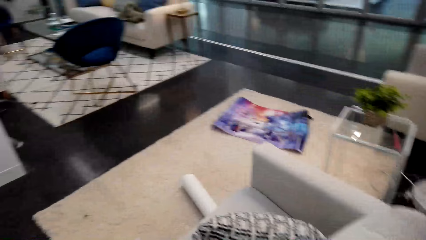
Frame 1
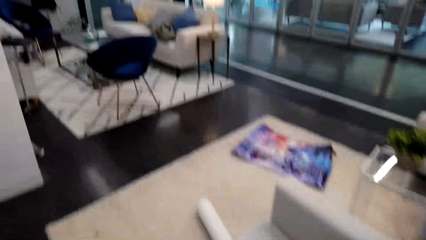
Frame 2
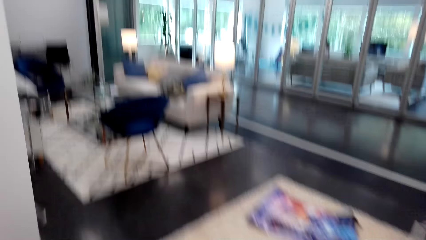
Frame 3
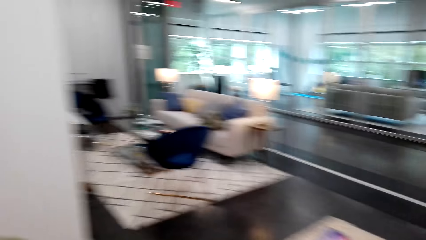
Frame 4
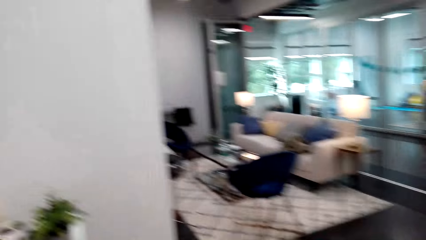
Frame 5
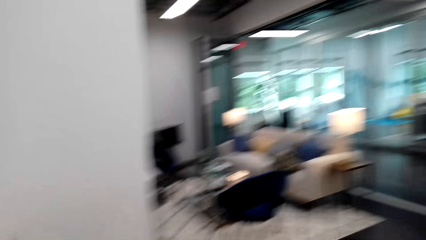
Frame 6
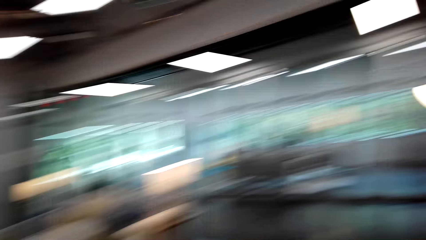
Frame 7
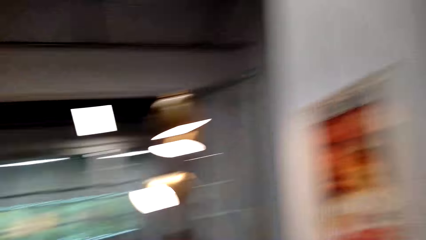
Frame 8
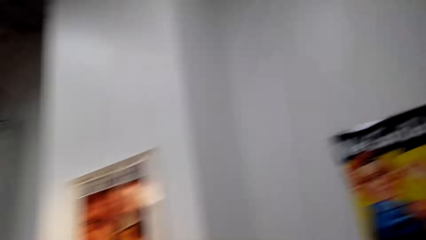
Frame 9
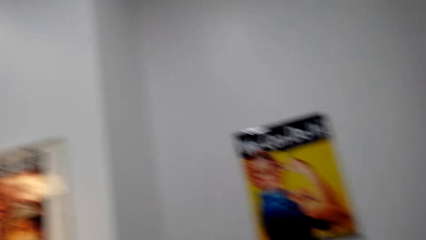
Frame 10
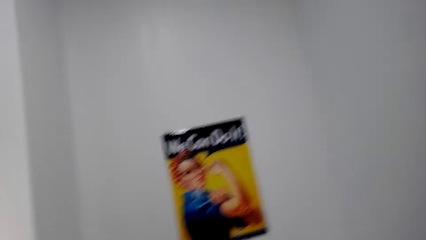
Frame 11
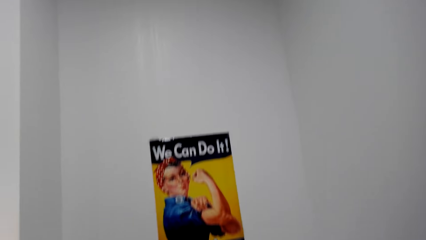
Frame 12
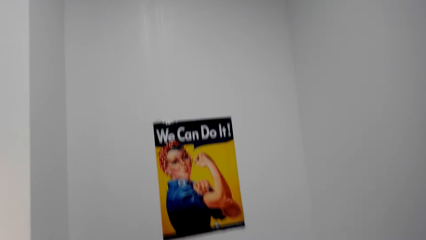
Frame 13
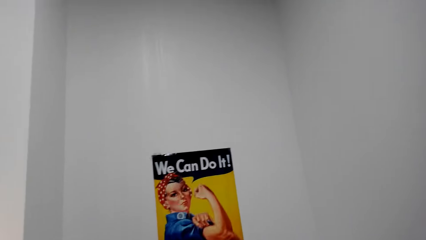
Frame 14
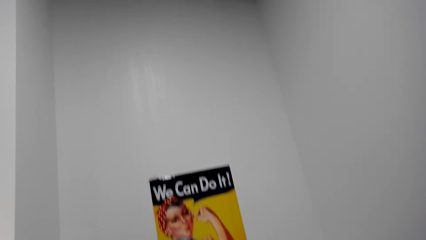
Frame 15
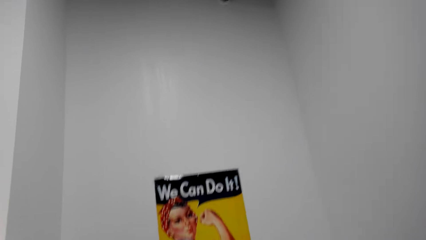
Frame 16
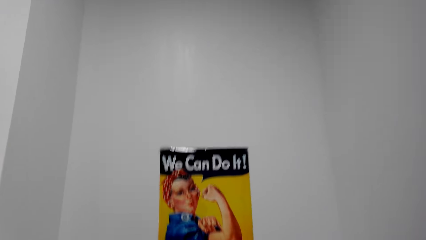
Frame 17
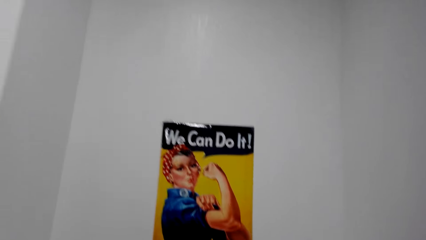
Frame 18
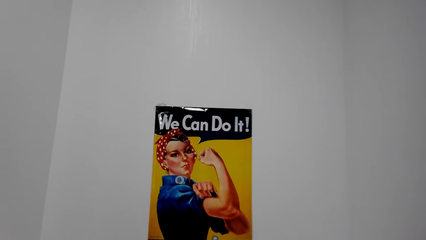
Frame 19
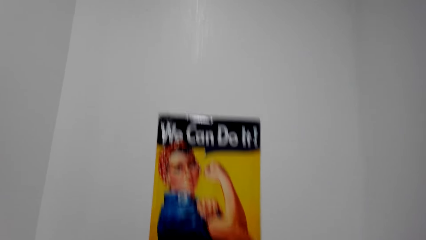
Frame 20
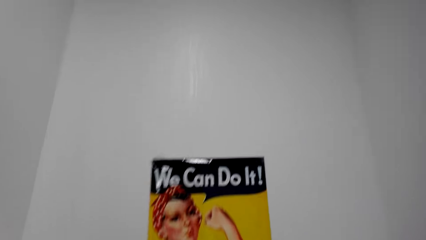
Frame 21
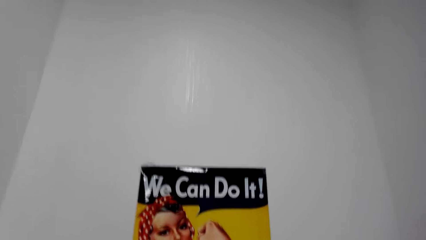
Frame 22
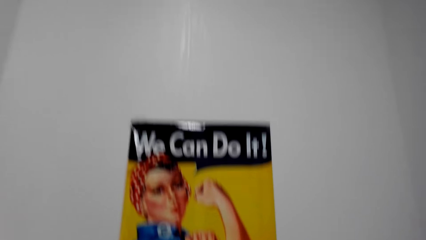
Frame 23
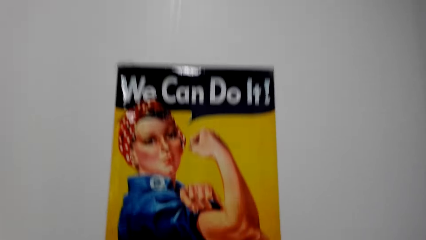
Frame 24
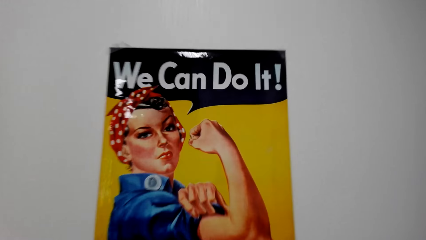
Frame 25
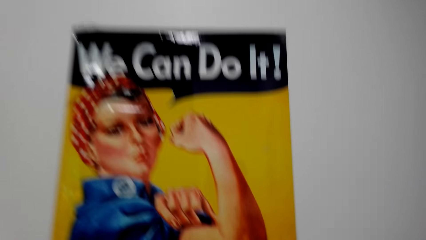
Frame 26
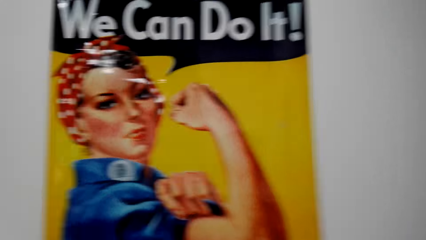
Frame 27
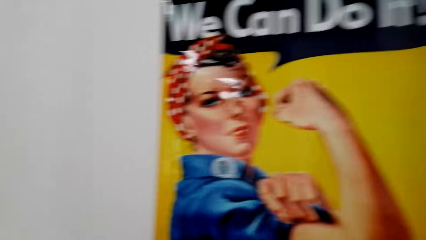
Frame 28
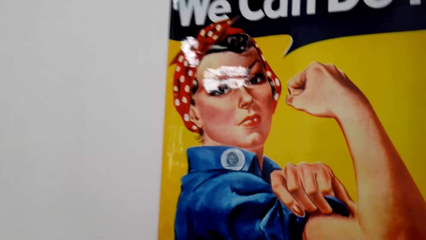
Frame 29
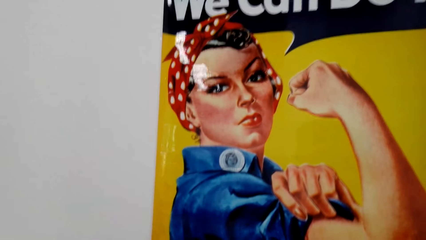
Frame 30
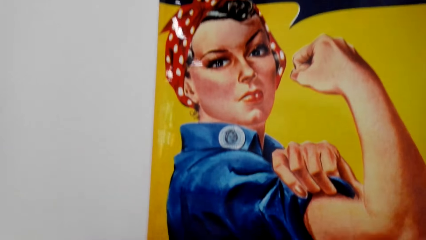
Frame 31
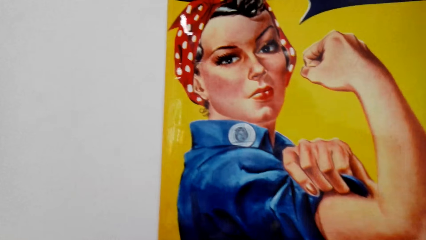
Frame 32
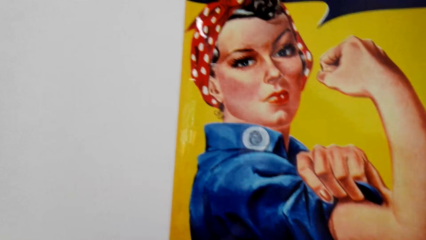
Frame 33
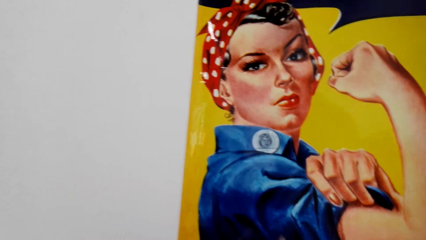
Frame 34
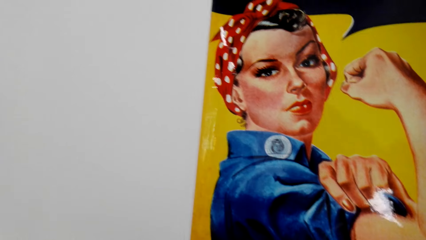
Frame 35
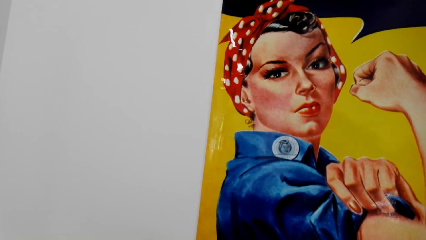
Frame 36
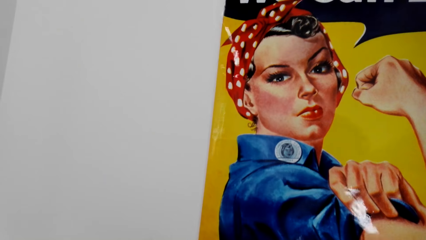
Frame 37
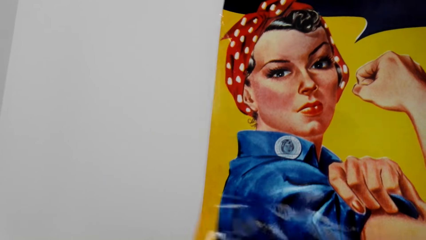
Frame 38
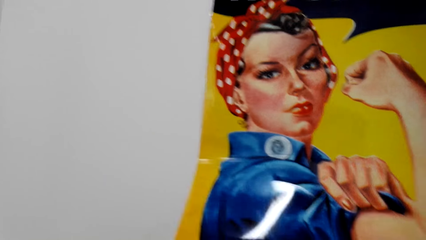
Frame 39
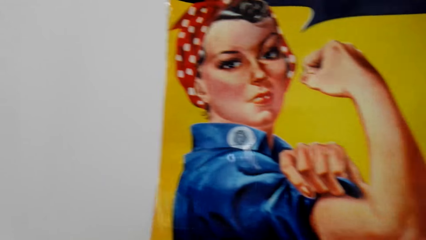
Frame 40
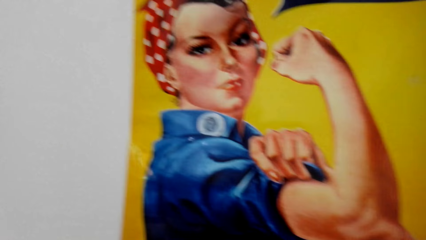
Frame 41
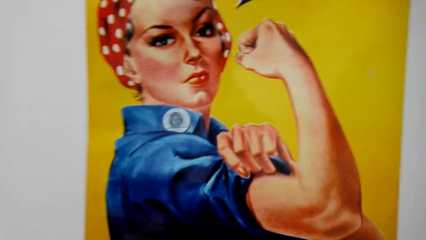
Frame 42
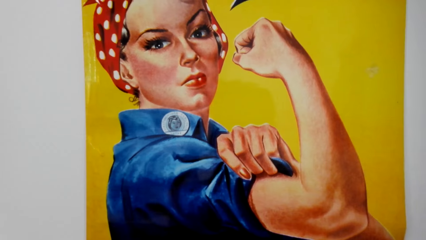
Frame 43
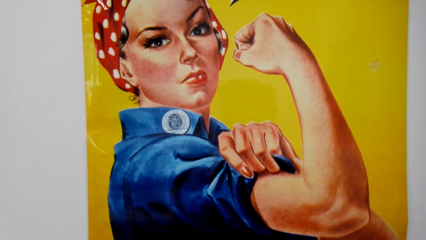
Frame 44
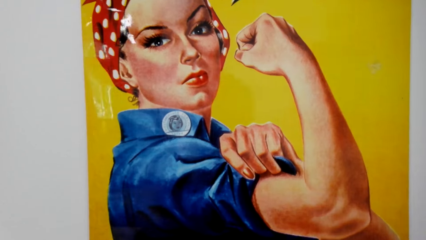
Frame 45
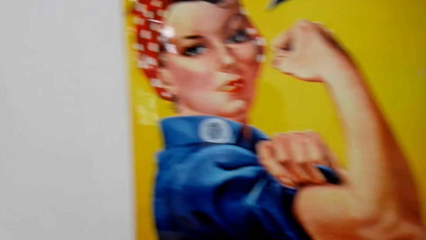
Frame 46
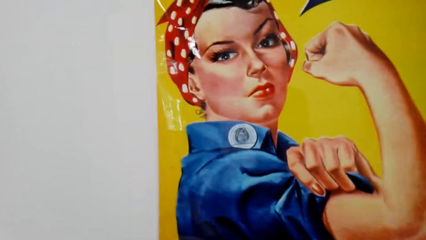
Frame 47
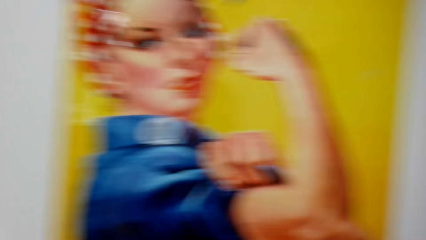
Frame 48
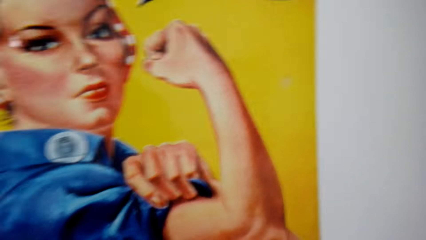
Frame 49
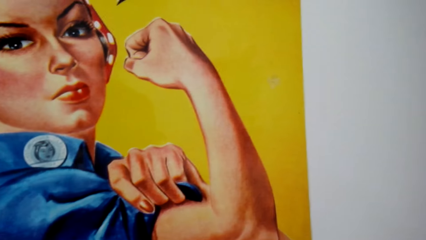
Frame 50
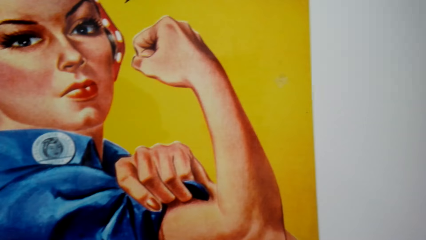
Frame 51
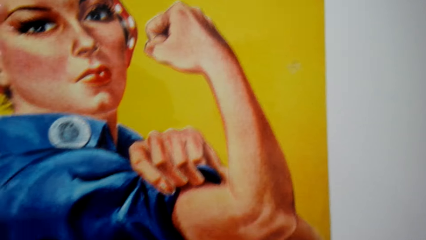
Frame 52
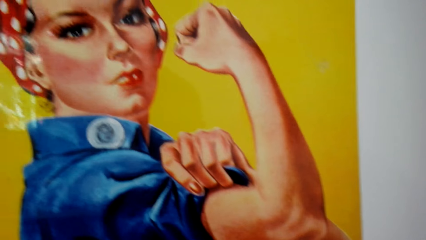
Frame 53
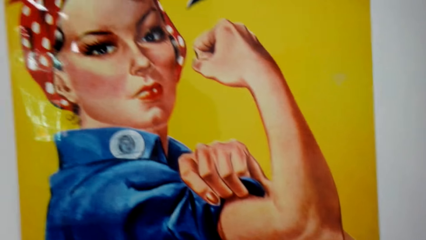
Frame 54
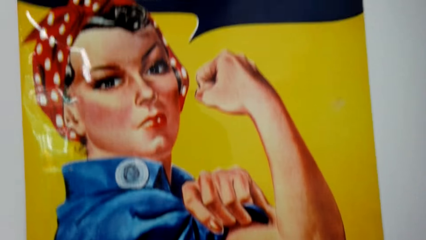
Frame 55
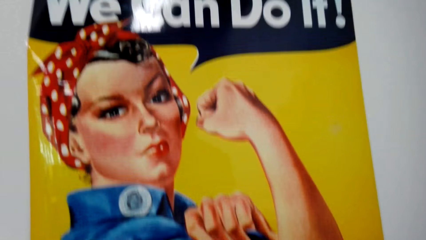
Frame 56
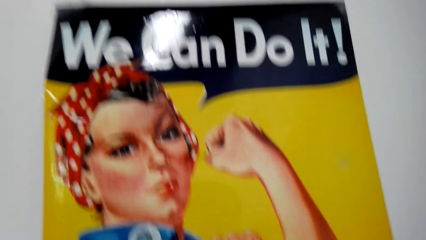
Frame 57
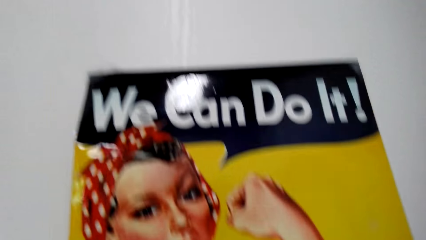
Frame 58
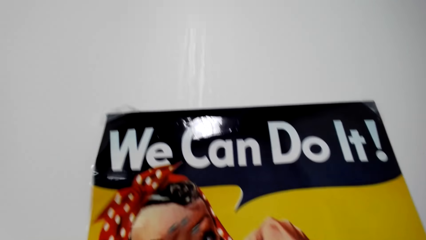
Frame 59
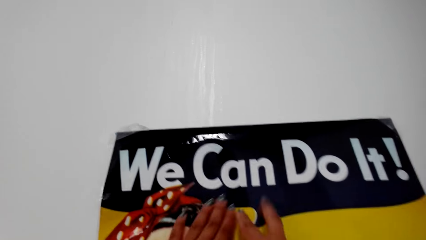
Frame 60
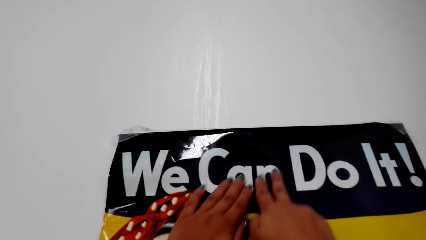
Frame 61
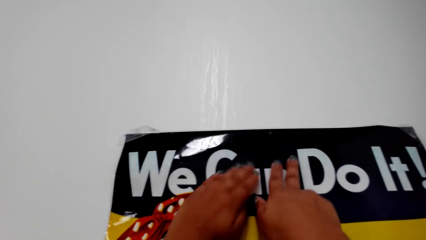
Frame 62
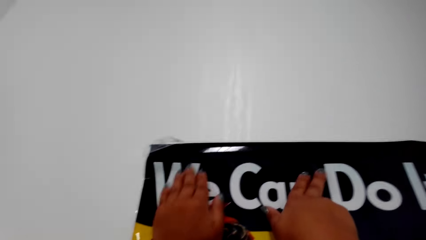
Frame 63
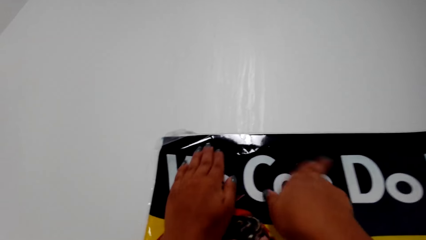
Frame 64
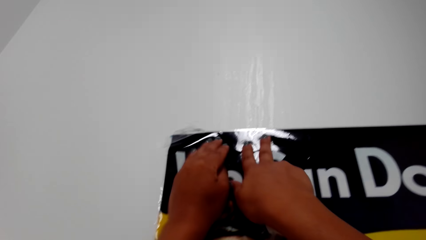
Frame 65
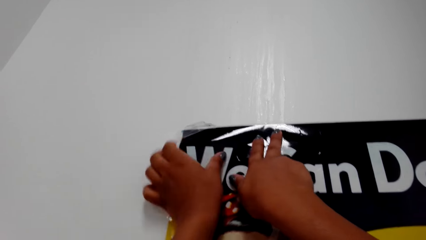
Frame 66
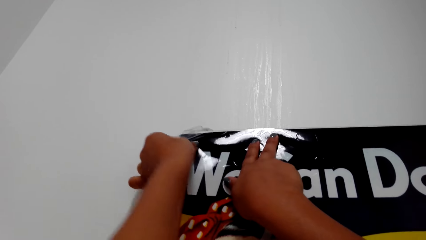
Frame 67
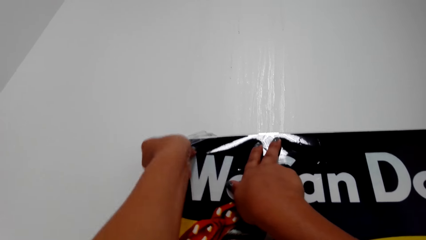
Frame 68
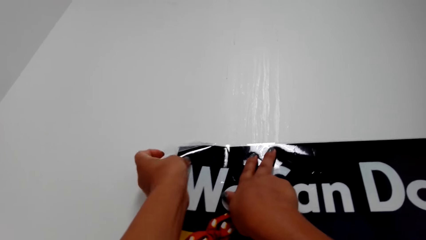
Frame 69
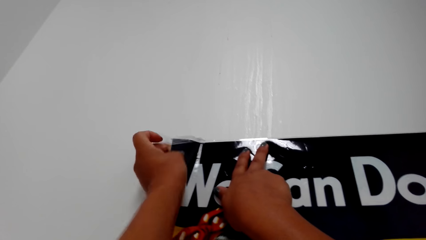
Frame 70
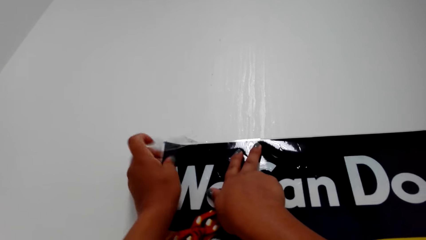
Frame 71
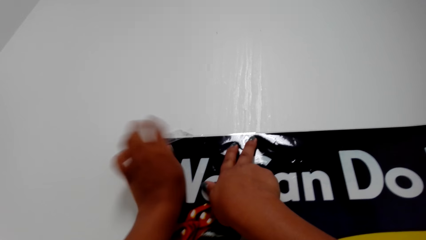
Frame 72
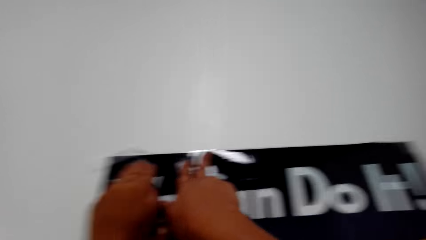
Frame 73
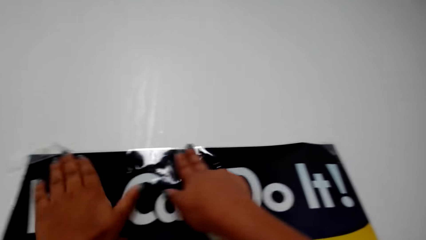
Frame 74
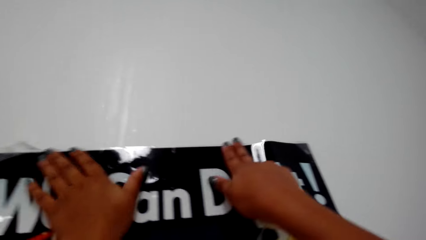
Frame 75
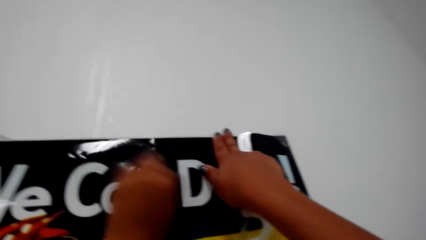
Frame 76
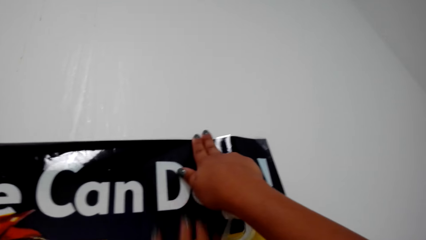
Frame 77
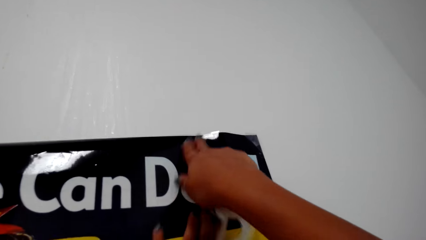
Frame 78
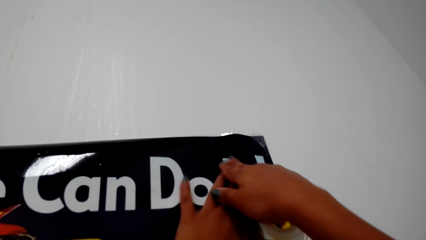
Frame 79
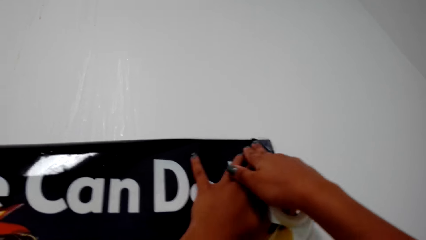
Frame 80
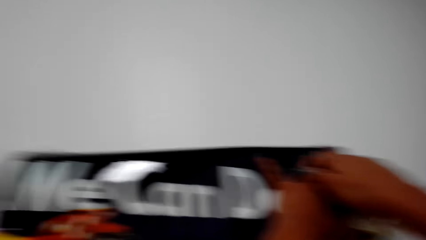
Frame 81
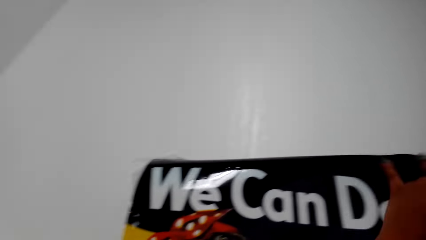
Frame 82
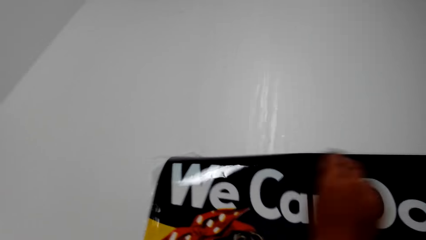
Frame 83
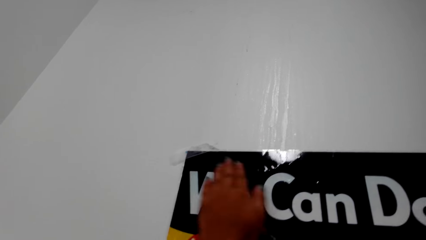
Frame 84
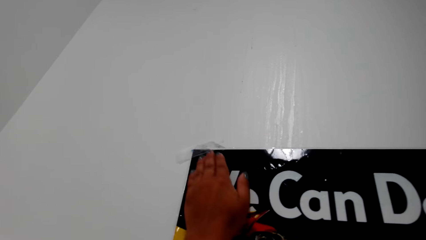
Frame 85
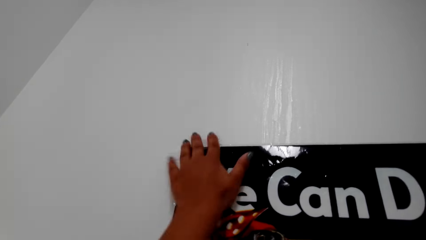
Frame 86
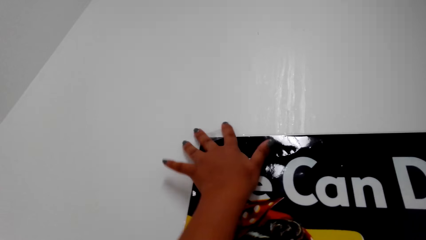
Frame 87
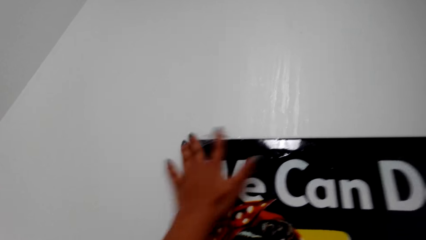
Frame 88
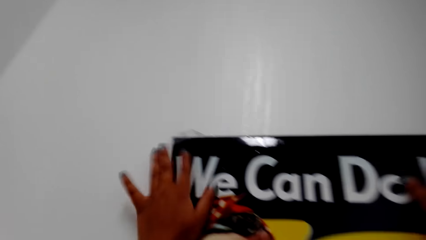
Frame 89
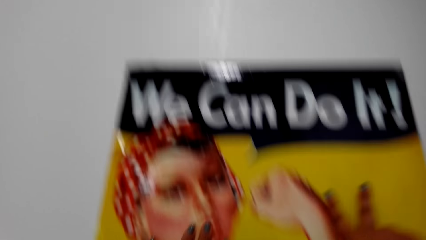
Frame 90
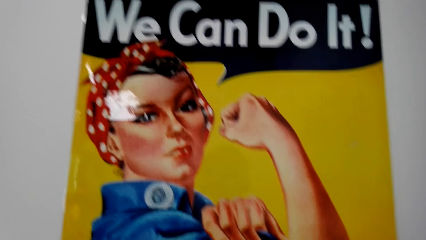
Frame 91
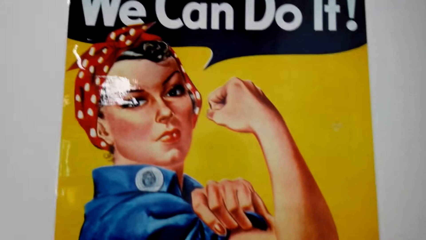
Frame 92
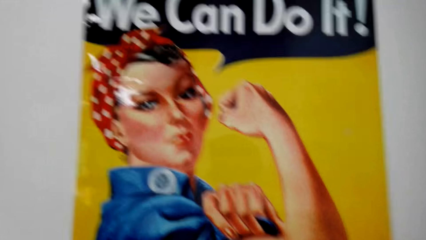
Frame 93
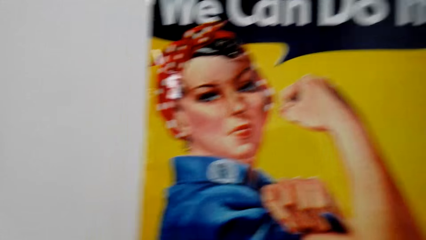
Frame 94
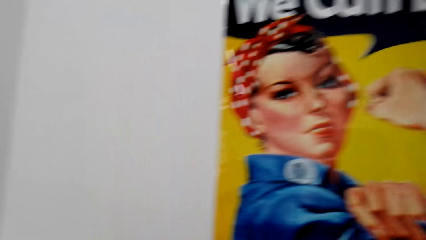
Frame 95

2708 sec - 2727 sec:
The camera wearer looks around. She looks at the poster. She attaches a sellotape on the wallpaper. She sticks the sellotape on the wallpaper. She straightens the wallpaper. She spreads the poster with her hand. She aligns the sellotape on the wallpaper. She straightens the wallpaper. She straightens it again.
